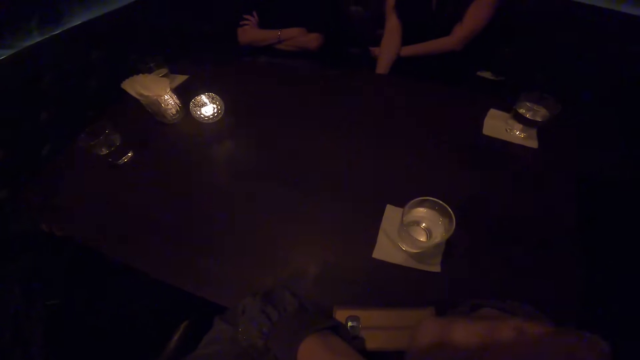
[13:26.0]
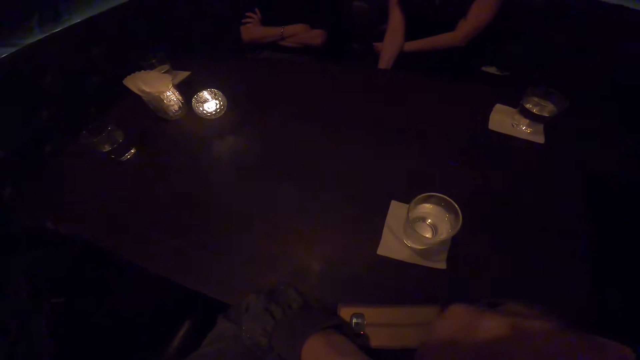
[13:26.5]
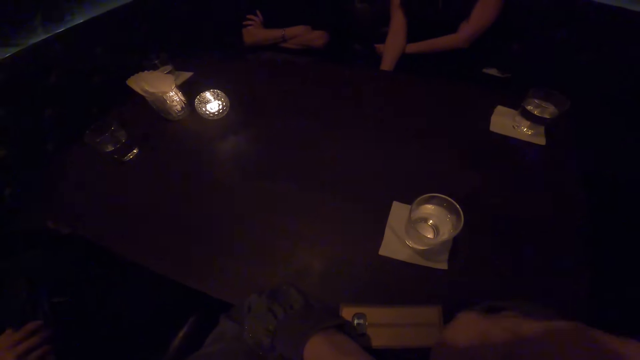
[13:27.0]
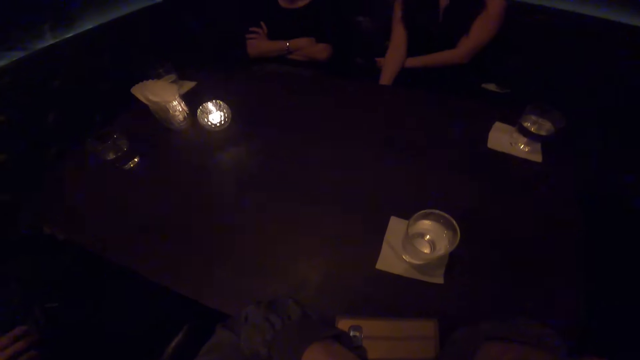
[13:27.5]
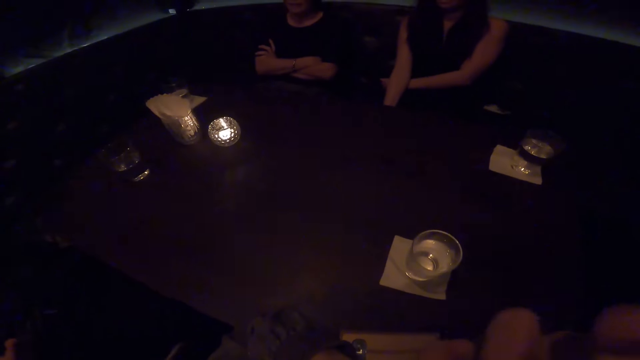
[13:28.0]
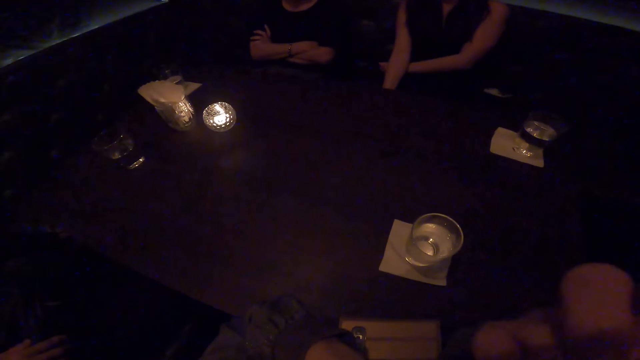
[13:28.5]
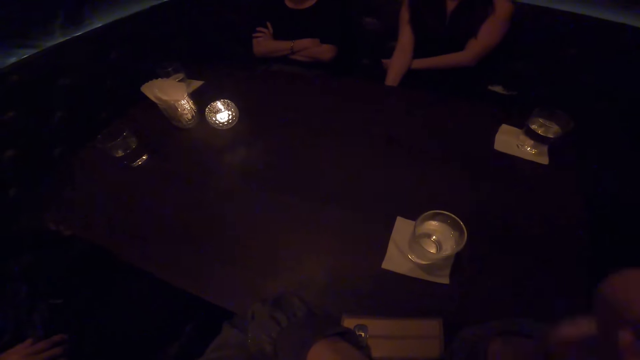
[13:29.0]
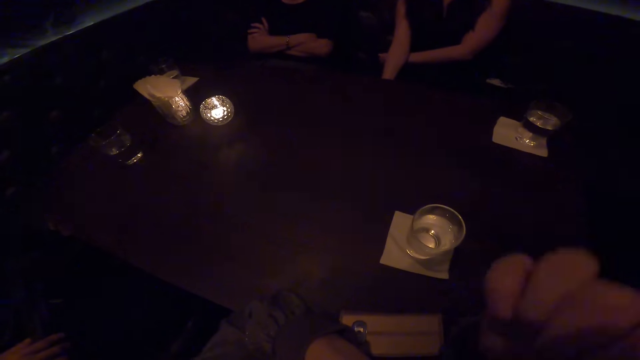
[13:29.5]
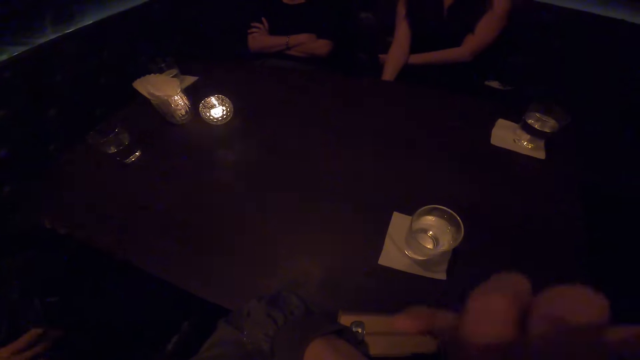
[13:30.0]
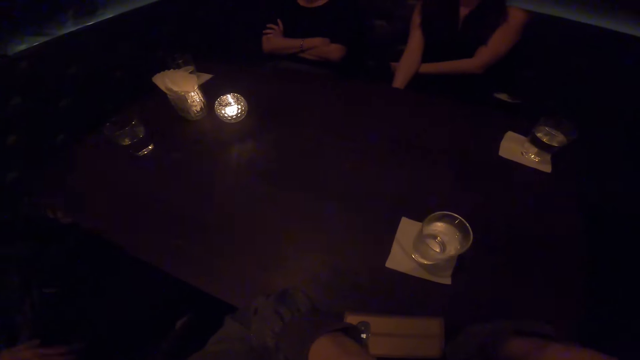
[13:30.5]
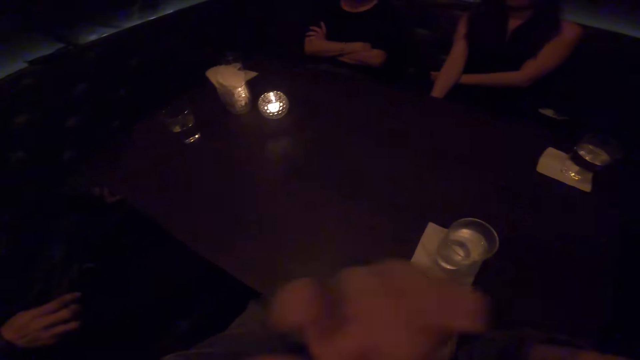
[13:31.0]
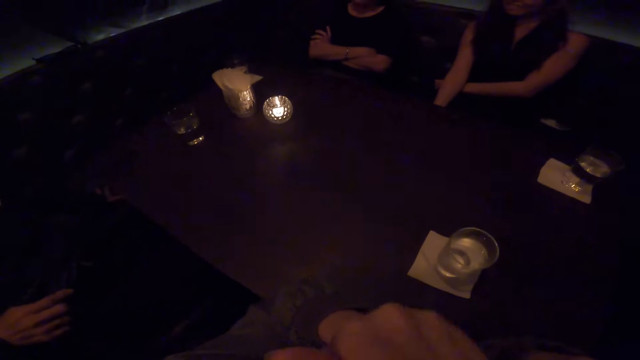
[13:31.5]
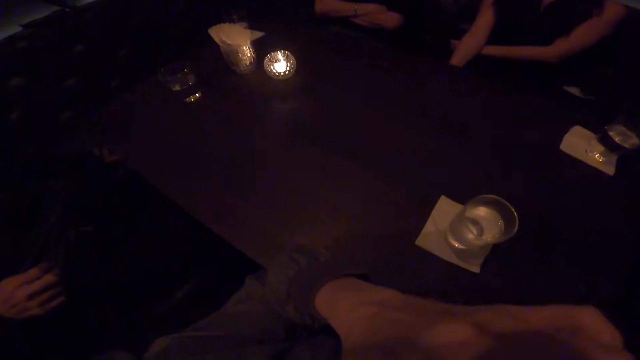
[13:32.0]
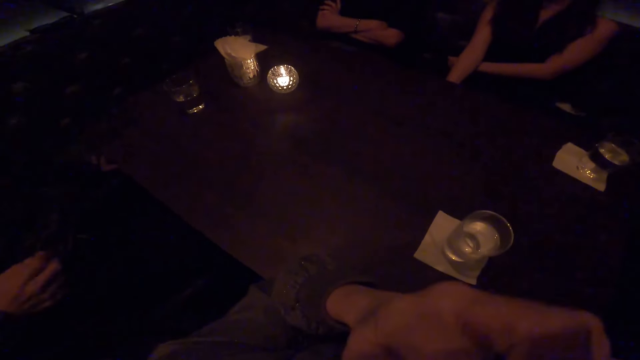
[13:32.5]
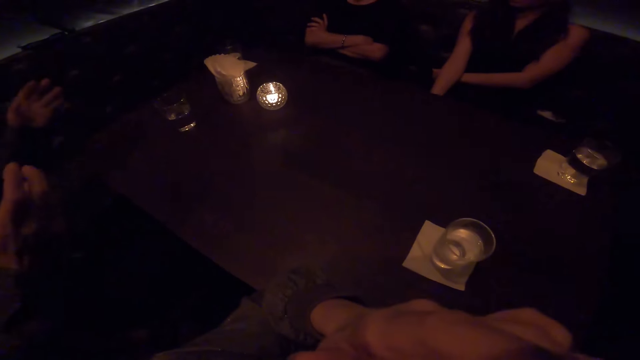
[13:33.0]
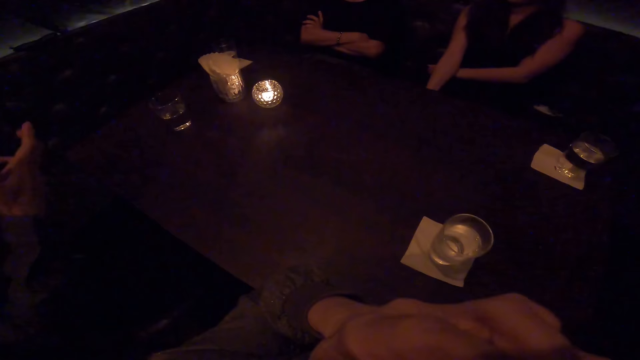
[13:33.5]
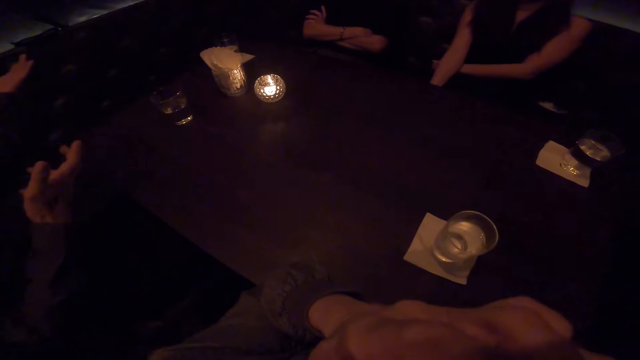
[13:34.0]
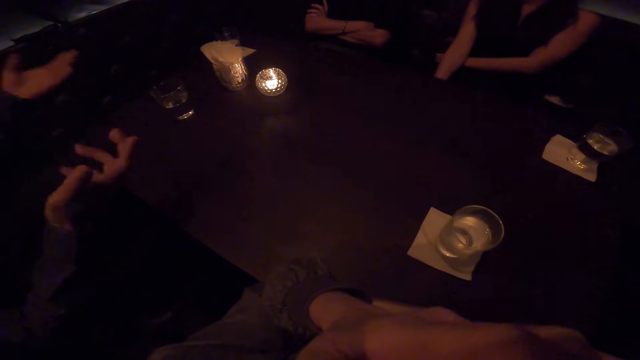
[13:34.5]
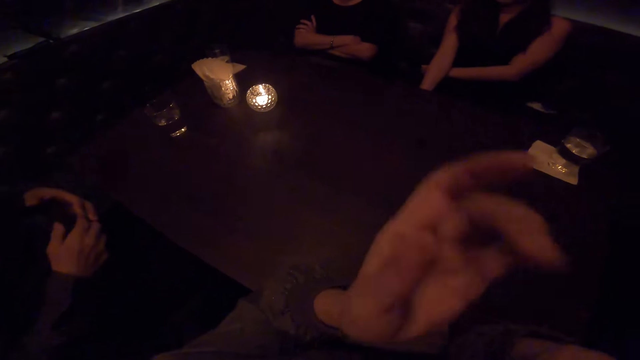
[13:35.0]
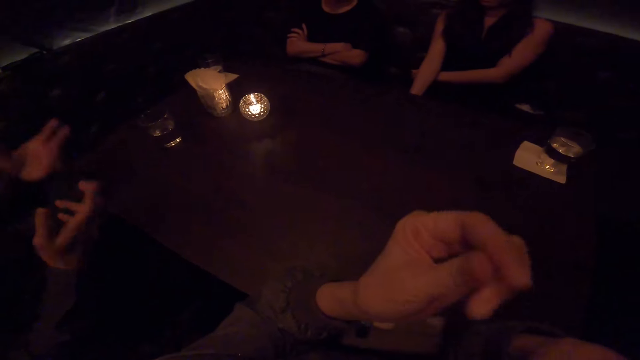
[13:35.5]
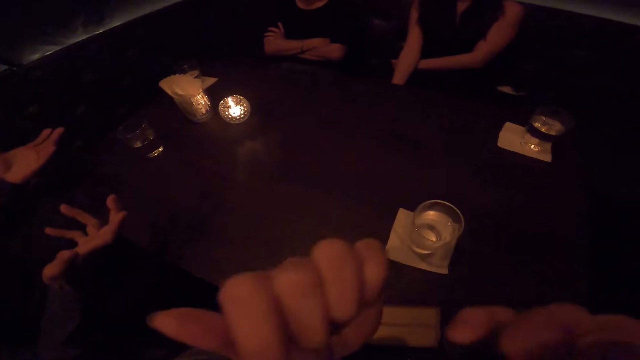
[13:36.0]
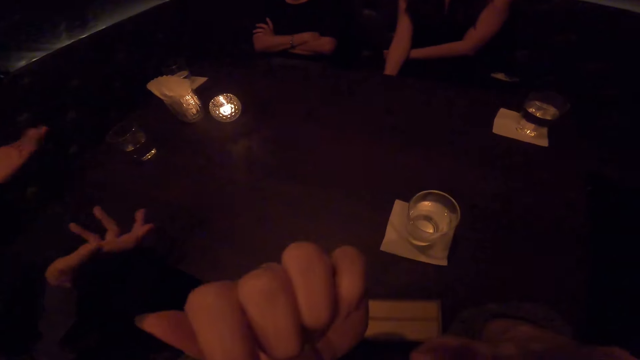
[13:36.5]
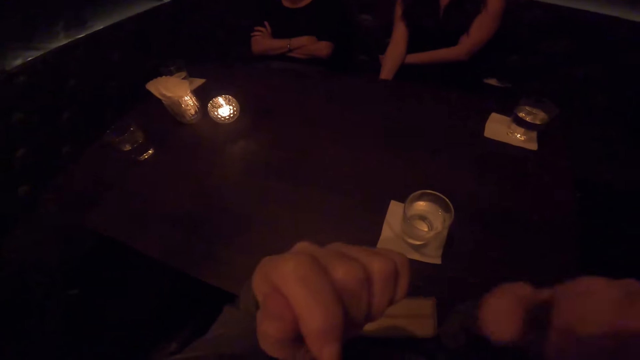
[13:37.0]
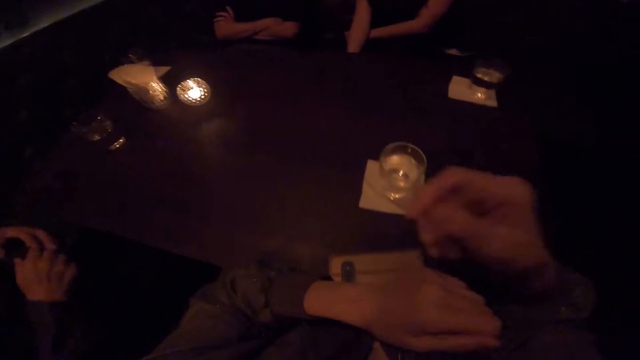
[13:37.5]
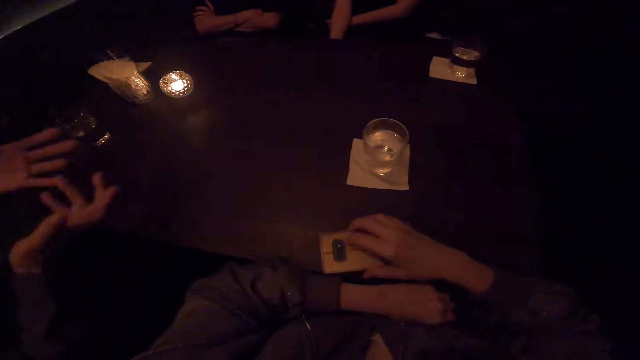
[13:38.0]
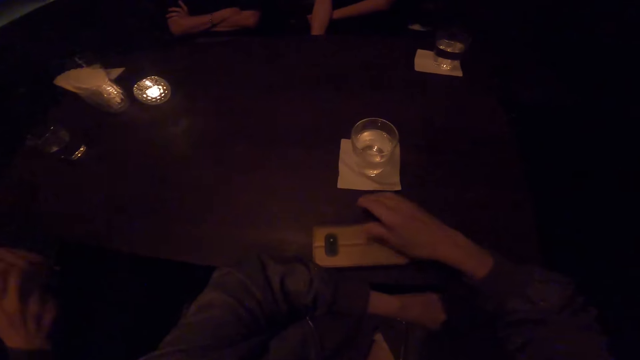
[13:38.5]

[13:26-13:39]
The camera wearer touches his face. He moves his hands. A person waves his hands. The camera wearer moves his hands, lowers his hands to the table and moves his phone.

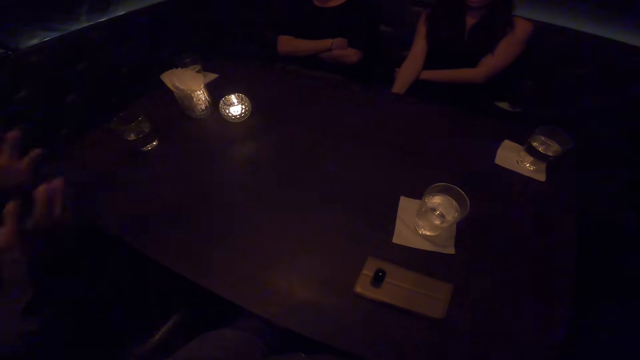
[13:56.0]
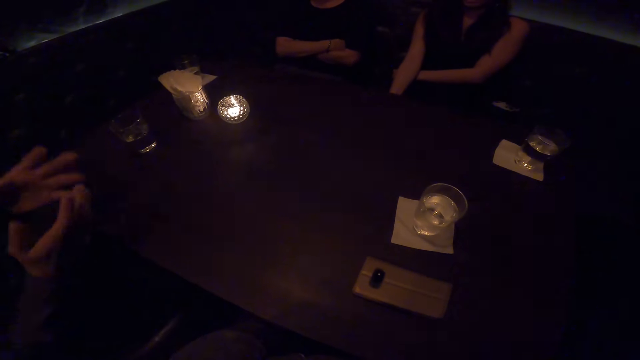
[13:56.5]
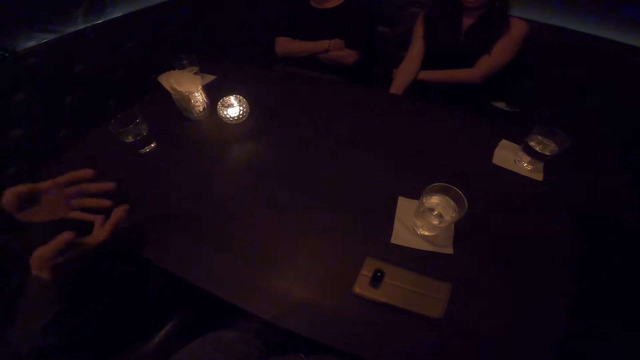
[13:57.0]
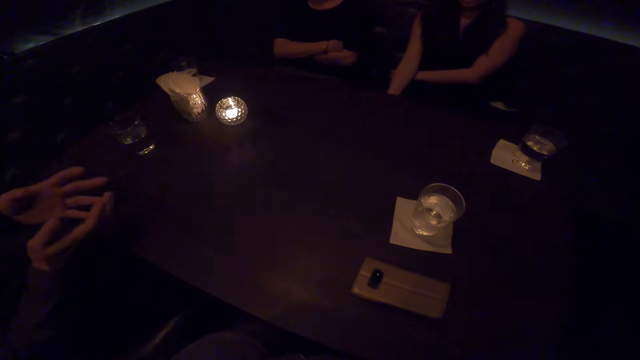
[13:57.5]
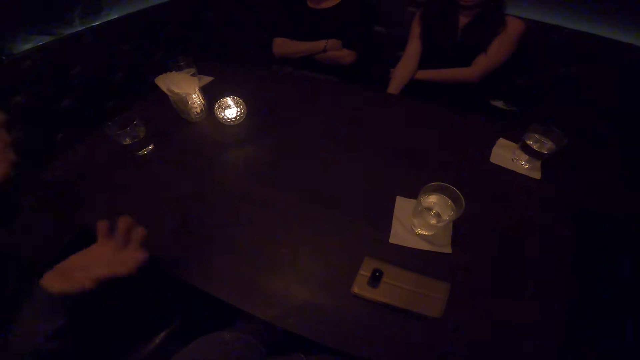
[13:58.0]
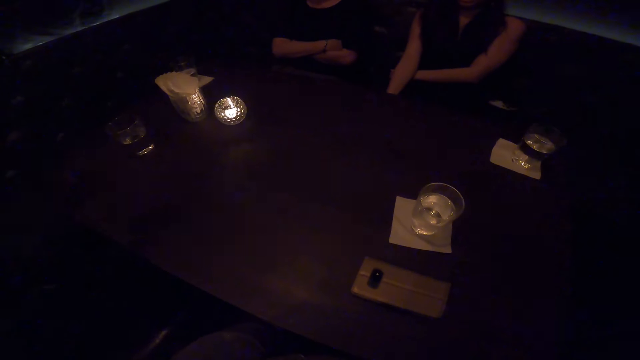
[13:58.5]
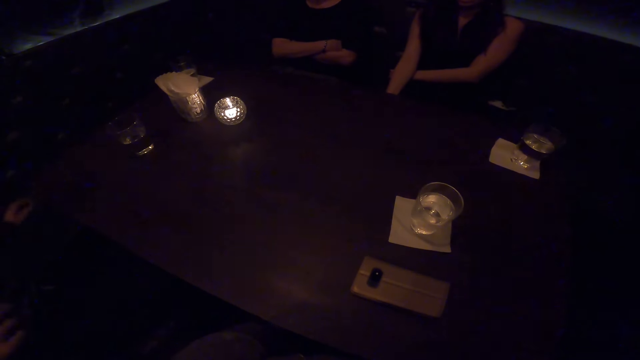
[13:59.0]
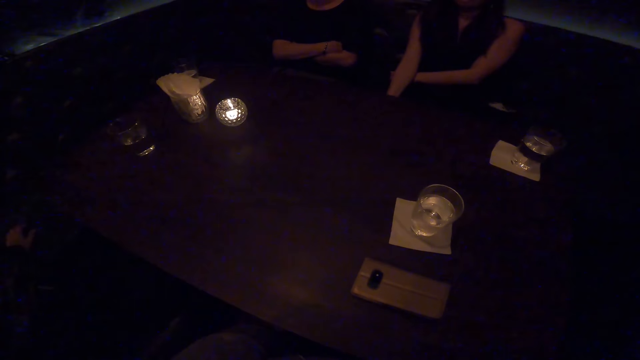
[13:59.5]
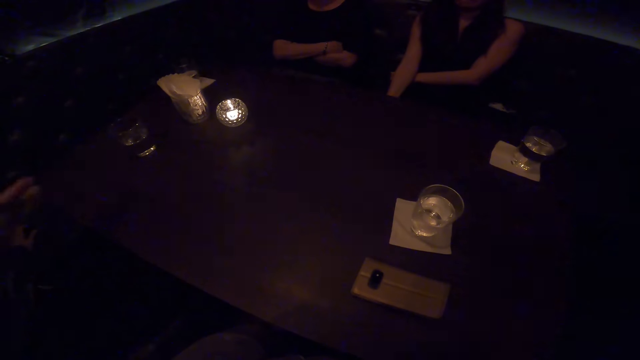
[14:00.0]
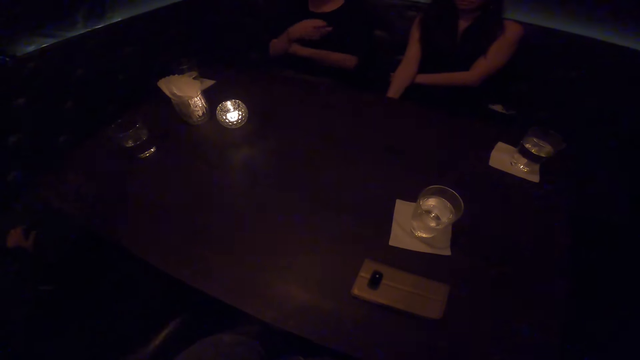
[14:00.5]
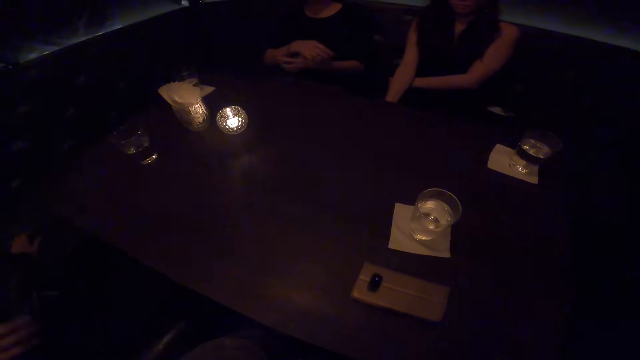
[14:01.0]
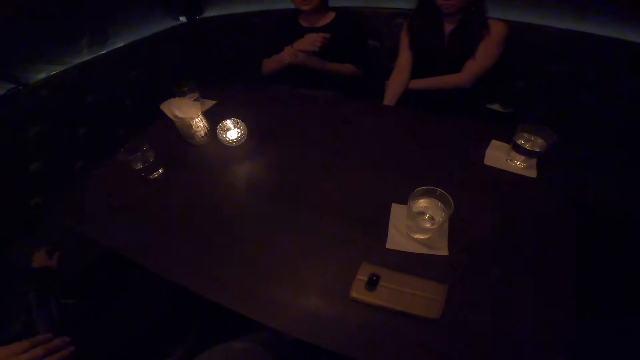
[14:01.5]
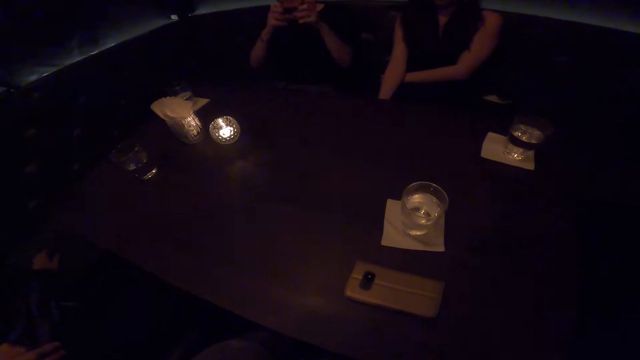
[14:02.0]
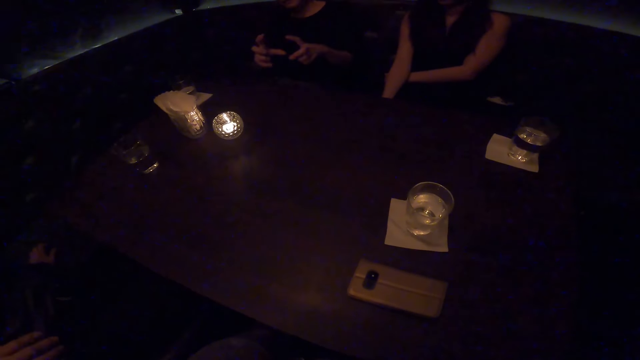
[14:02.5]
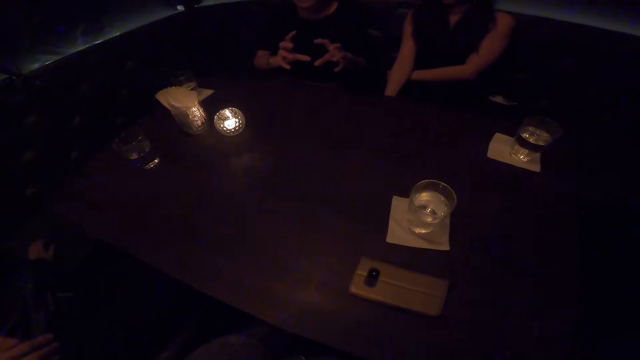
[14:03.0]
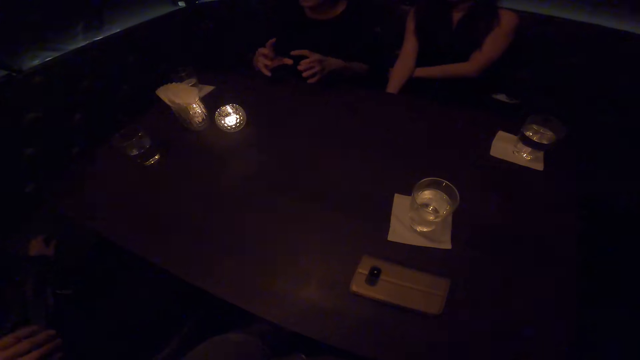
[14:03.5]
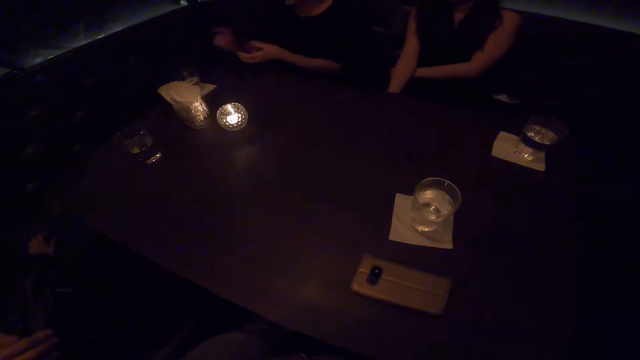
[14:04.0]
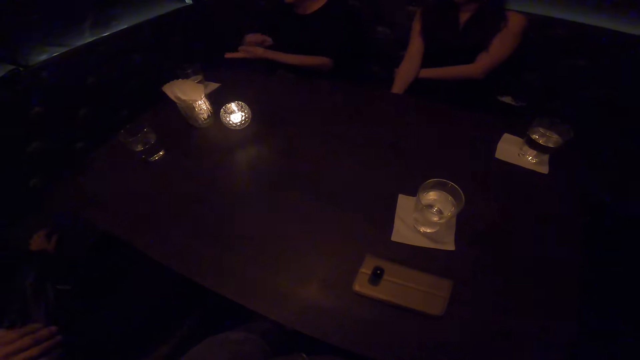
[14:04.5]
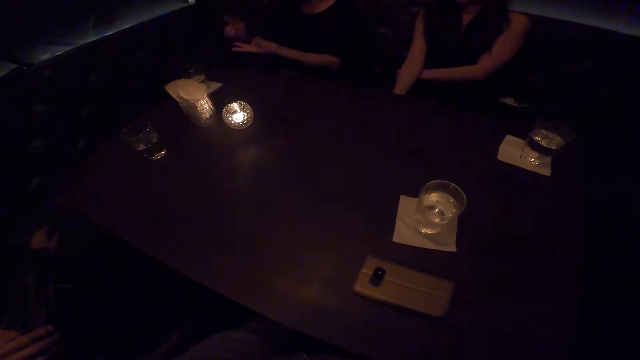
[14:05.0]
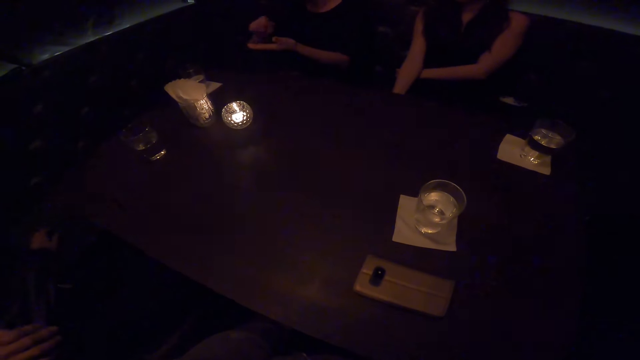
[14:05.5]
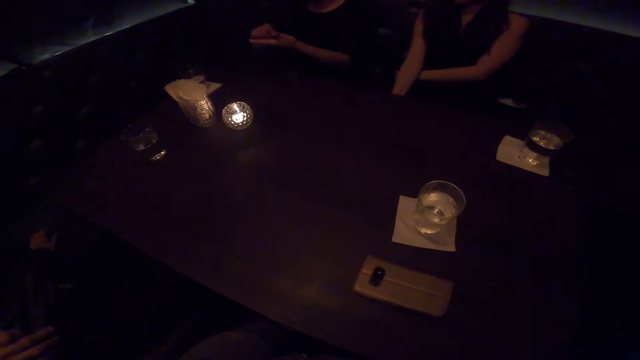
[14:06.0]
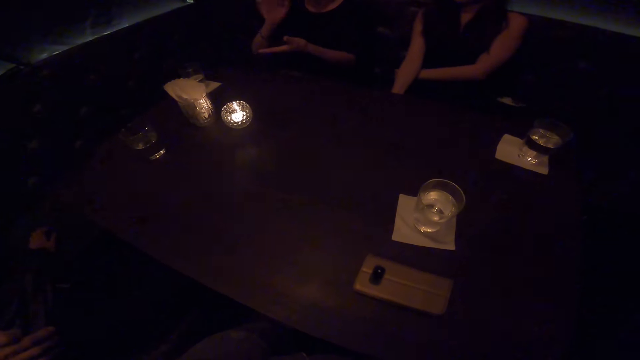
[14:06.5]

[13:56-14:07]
A person talks to another person. The other person talks to the first person.
